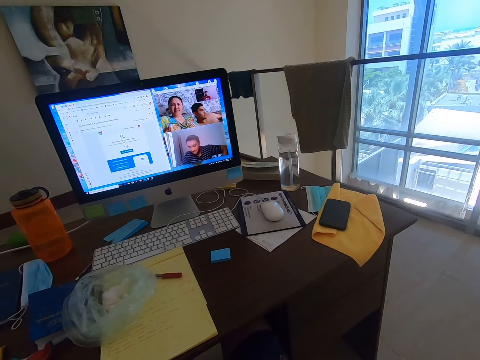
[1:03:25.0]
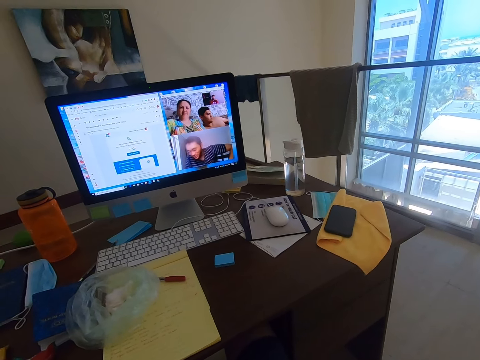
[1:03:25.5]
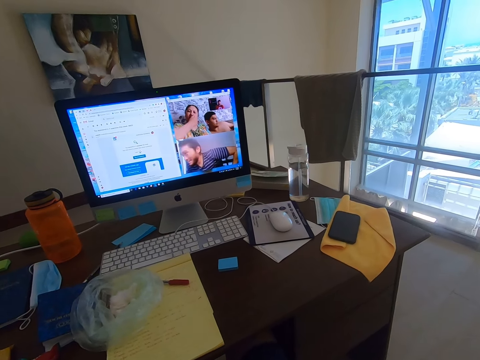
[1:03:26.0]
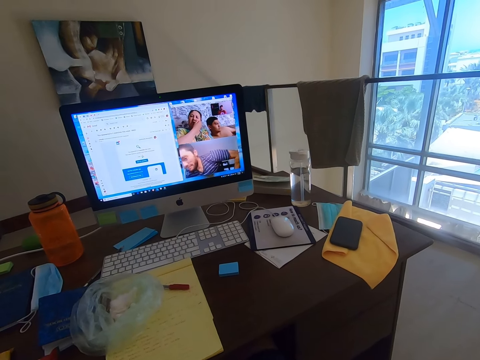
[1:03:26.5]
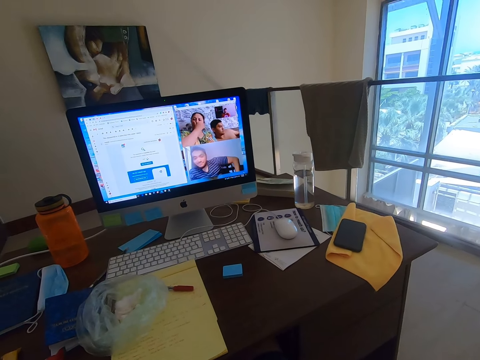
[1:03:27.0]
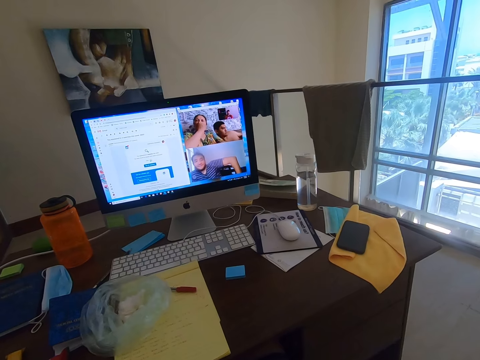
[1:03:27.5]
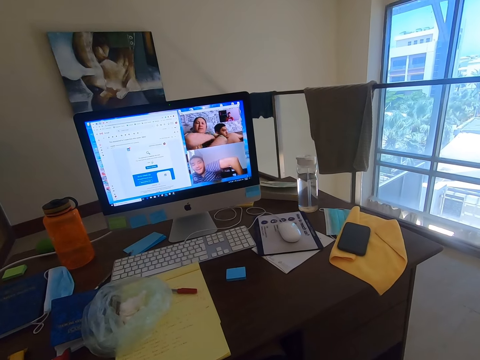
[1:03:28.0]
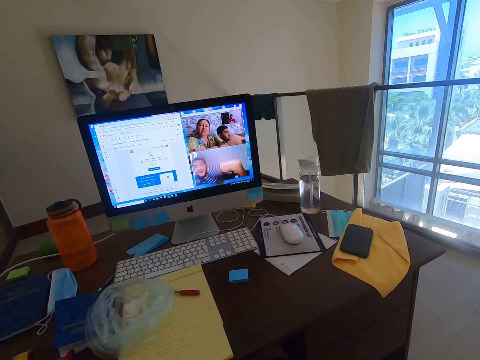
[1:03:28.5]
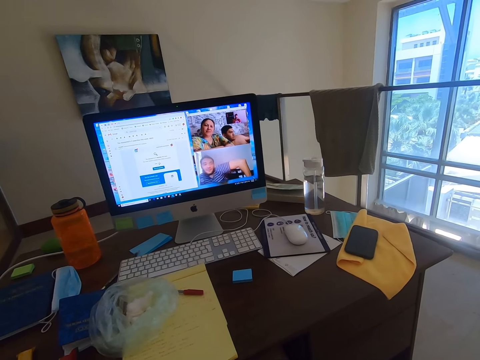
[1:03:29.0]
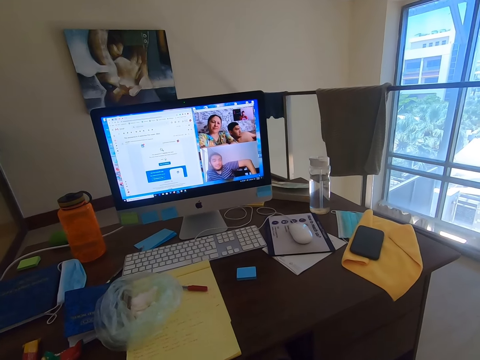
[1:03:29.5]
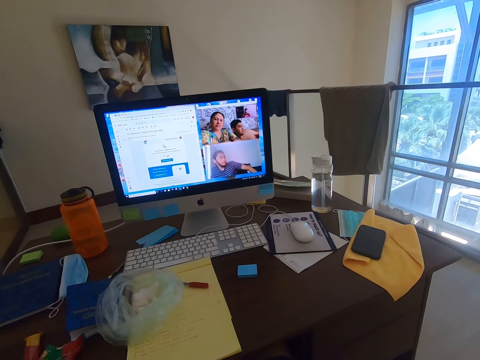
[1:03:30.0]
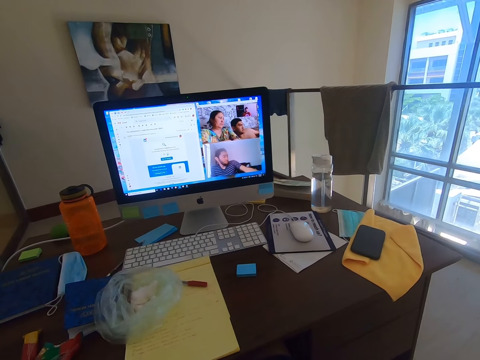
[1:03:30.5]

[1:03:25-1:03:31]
A man converses with the camera wearer.

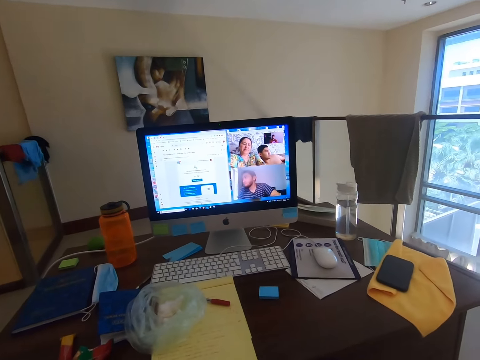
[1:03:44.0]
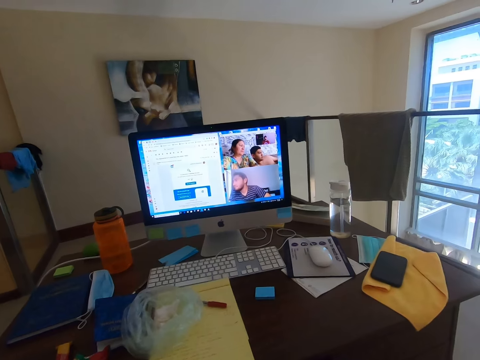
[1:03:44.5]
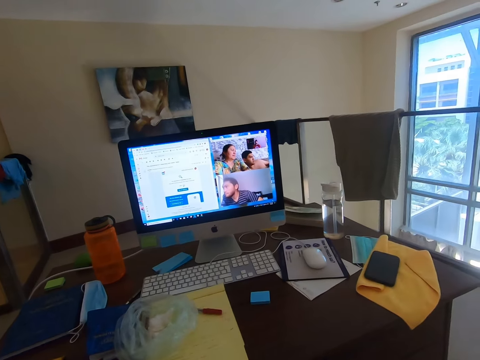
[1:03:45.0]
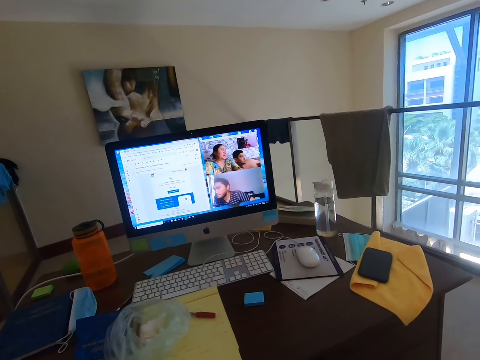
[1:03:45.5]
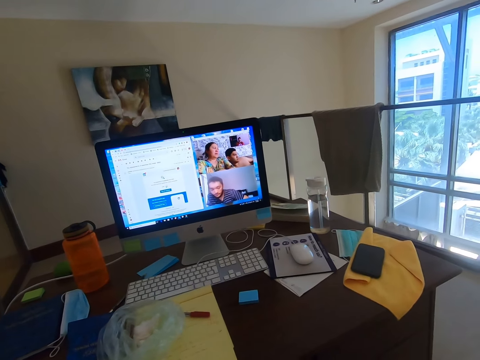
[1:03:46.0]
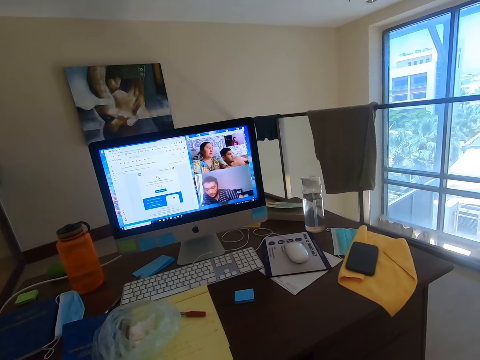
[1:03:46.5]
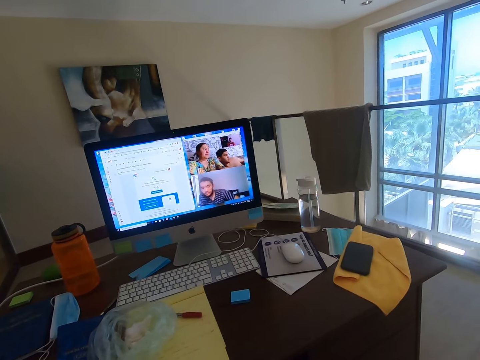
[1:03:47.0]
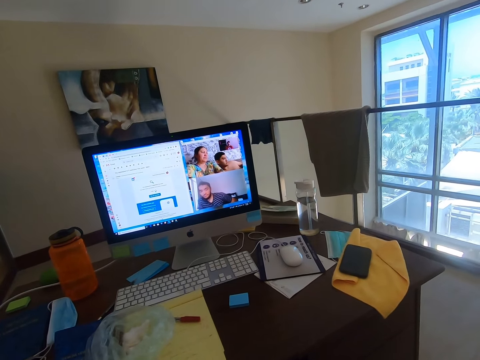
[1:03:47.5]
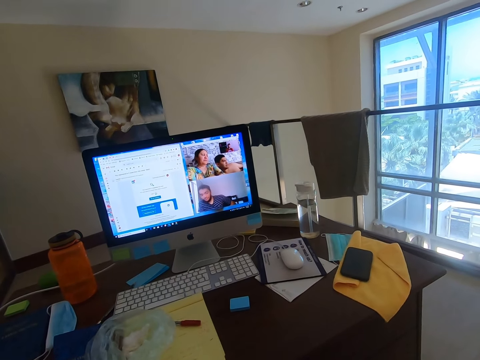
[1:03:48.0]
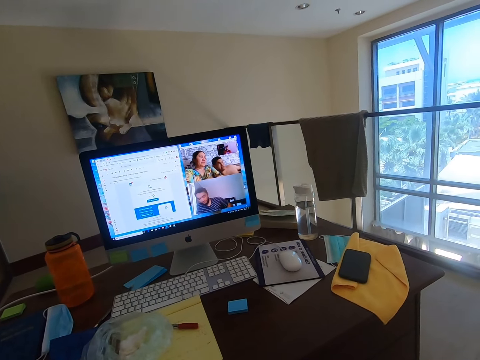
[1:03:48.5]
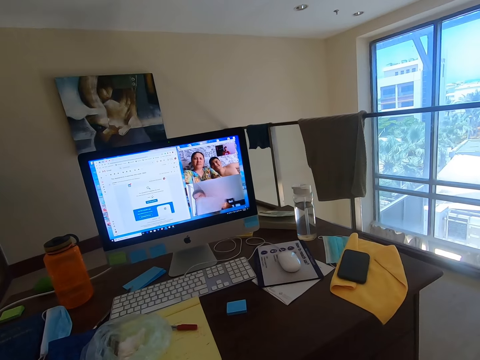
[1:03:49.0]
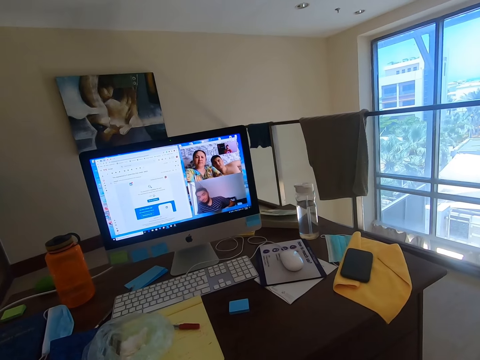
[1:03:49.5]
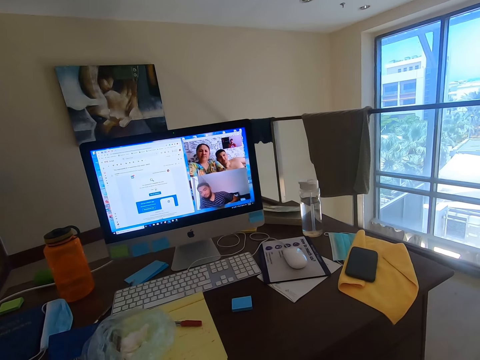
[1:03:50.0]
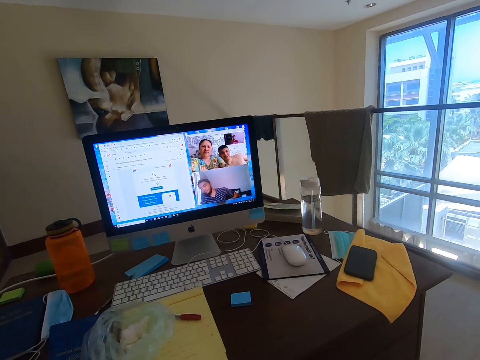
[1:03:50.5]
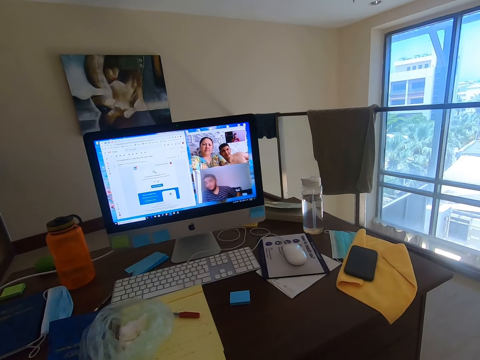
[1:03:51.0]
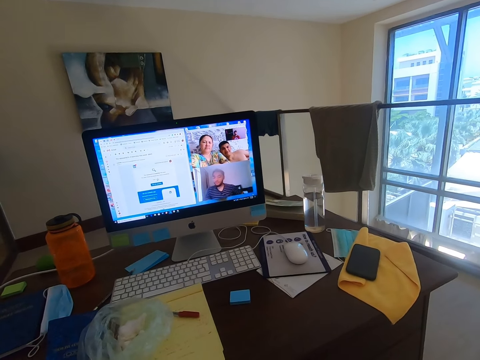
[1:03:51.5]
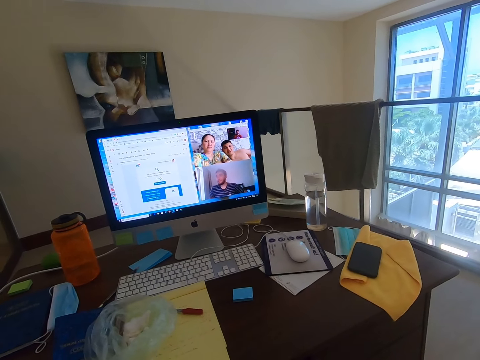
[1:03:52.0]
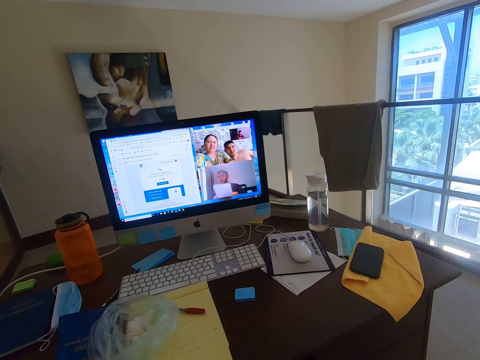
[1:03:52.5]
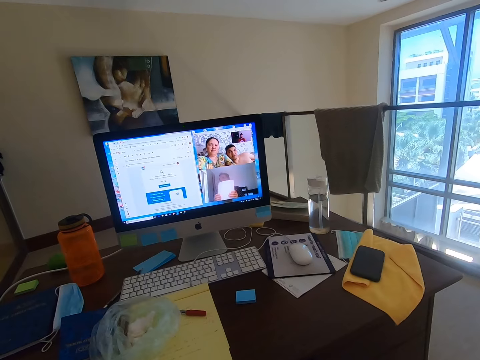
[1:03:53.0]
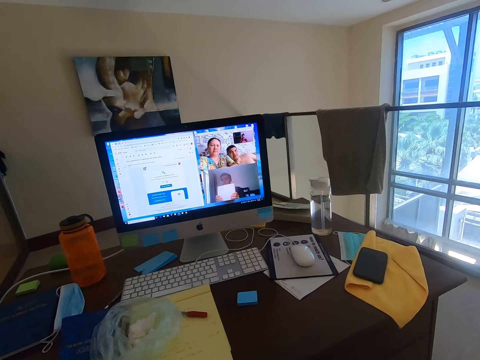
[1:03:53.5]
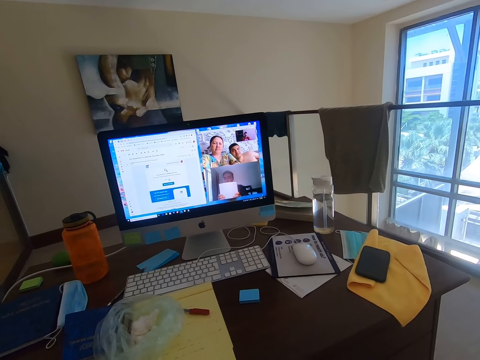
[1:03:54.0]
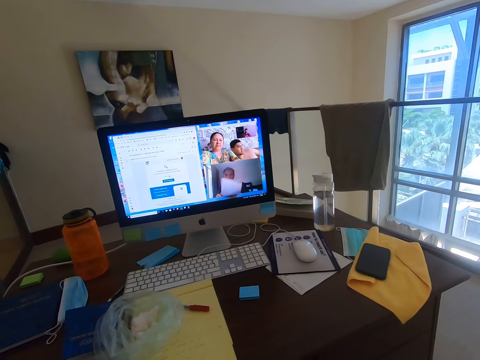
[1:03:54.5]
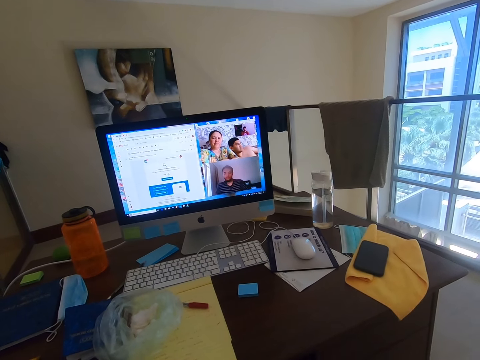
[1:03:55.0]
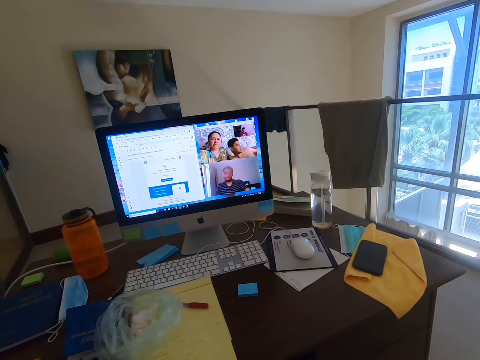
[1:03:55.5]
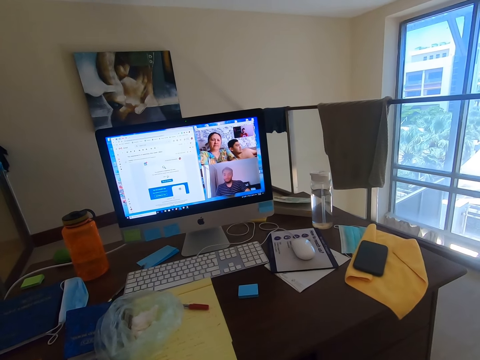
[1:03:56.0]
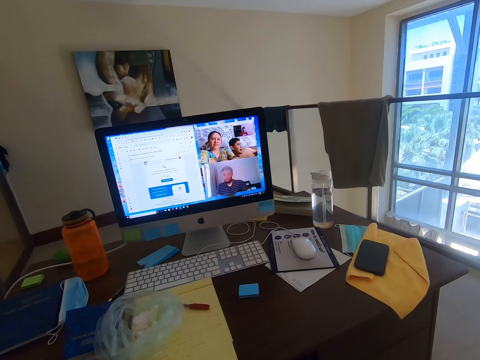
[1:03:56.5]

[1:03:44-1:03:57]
The camera wearer holds a meeting virtually. A man raises a paper and organizes papers.

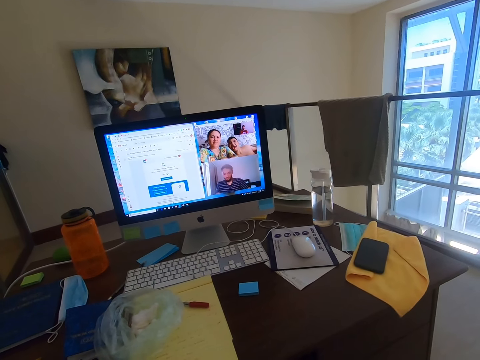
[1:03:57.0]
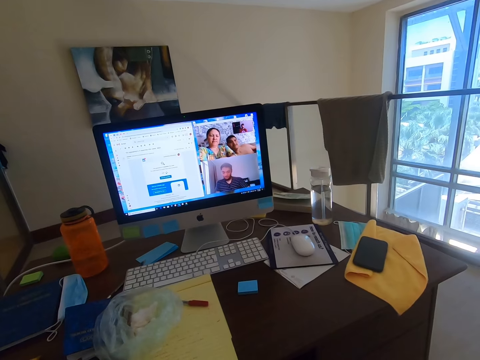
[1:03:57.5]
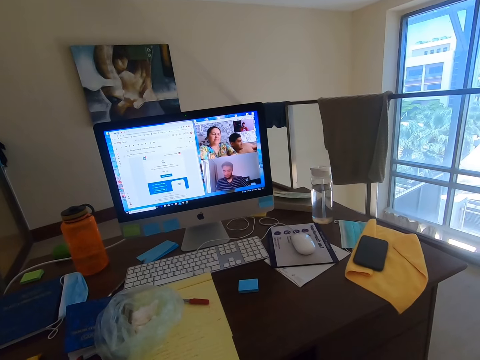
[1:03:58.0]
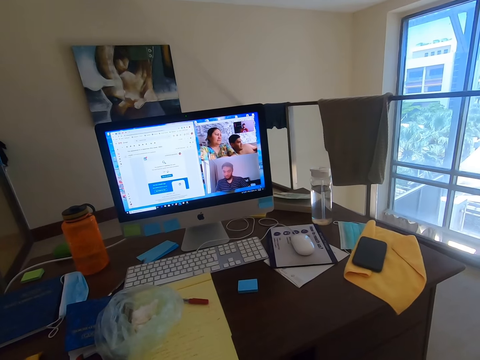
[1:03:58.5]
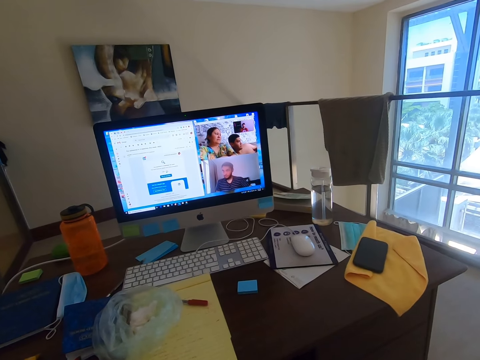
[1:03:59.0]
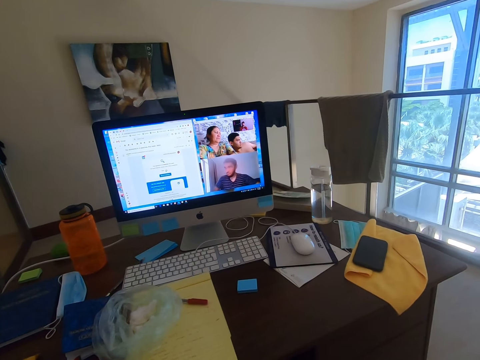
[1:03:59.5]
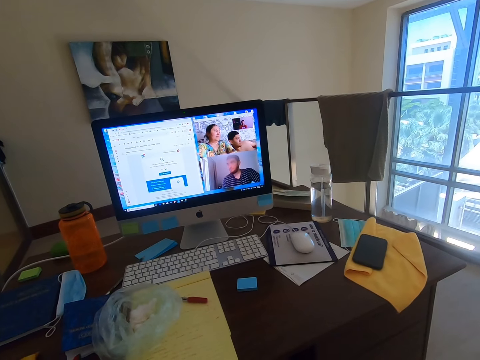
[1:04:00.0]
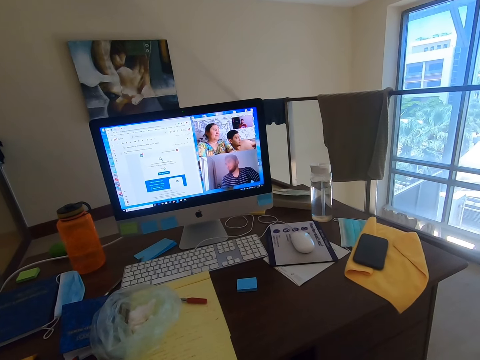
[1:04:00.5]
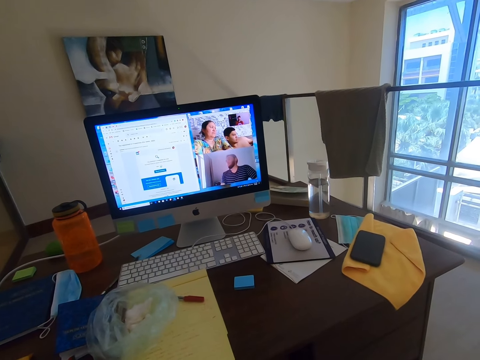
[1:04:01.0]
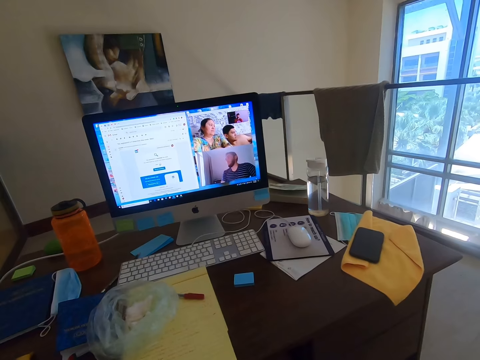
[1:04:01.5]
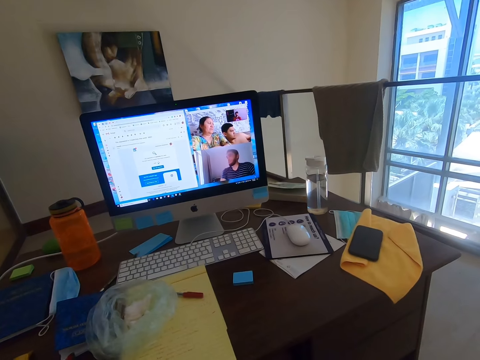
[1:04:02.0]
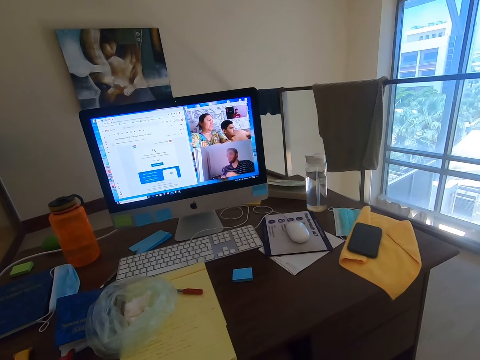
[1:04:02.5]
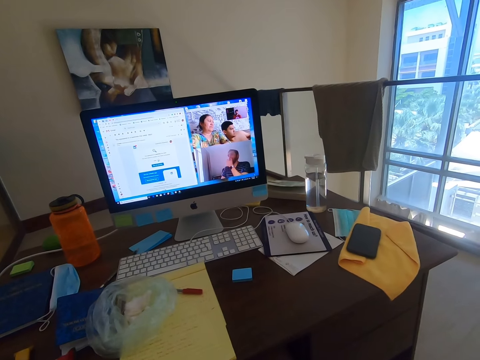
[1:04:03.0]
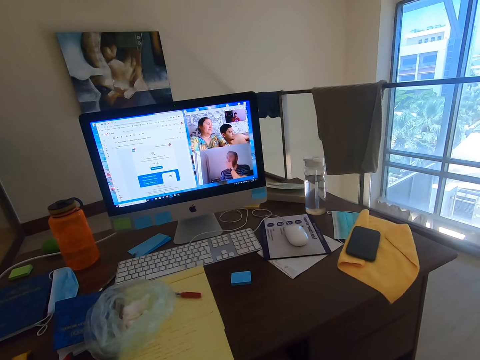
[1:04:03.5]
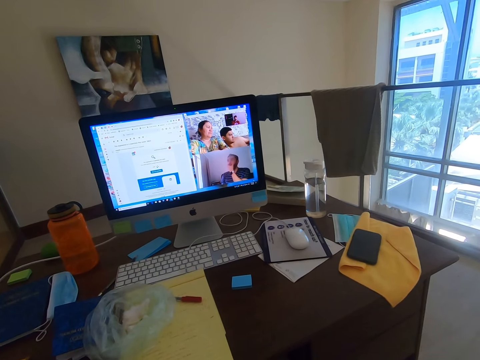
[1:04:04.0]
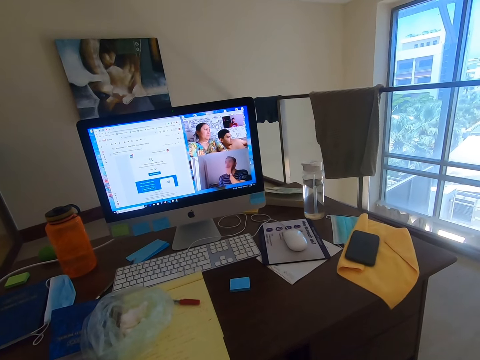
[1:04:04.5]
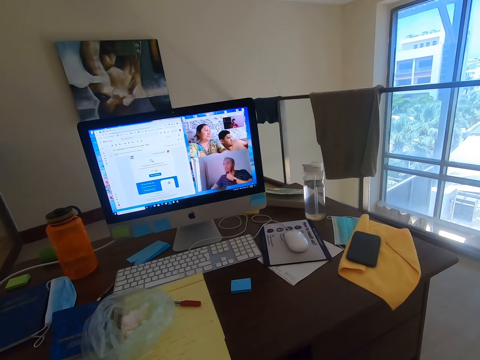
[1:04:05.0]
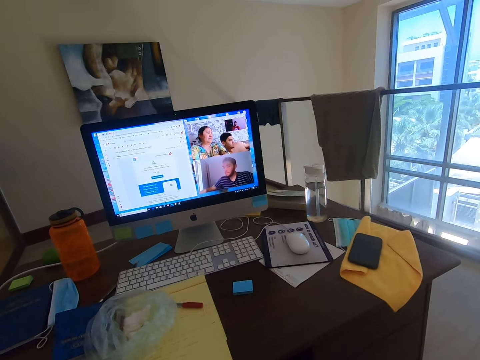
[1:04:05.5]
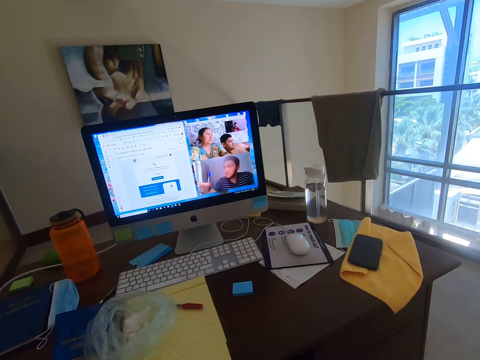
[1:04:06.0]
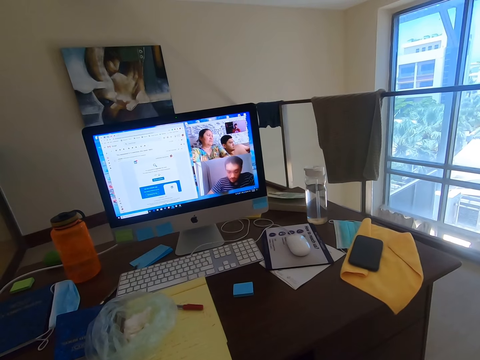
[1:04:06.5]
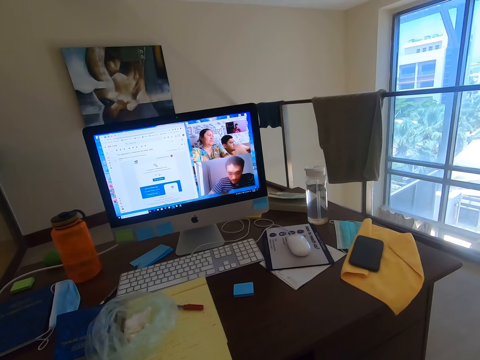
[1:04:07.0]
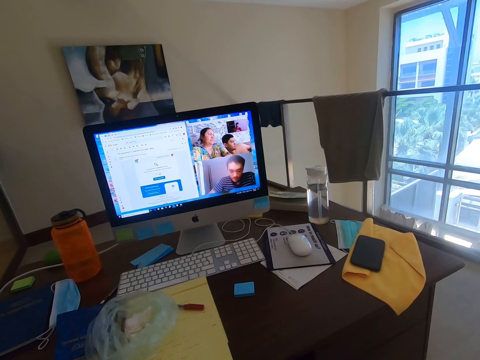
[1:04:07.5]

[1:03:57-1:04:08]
A man touches a chin, picks up a pen and writes something.
